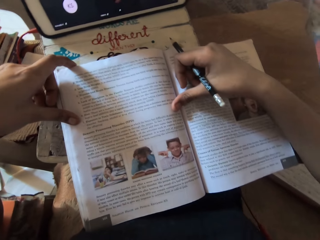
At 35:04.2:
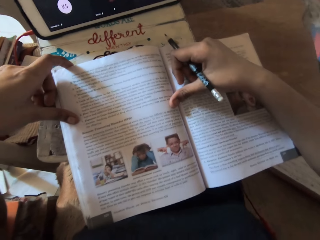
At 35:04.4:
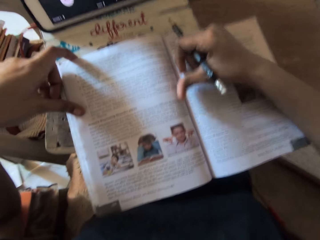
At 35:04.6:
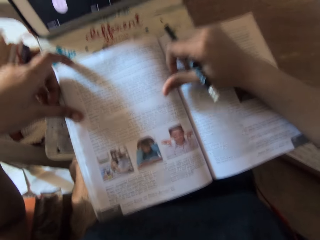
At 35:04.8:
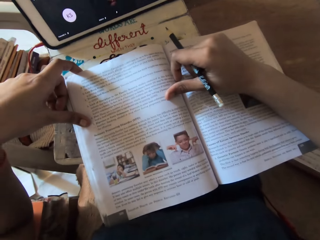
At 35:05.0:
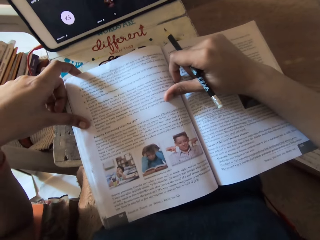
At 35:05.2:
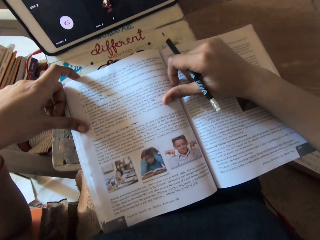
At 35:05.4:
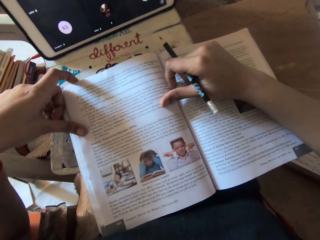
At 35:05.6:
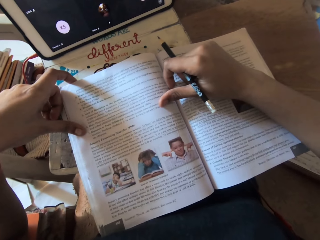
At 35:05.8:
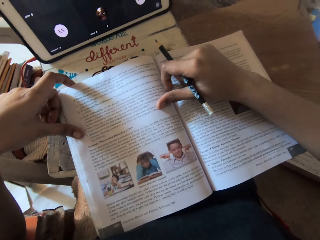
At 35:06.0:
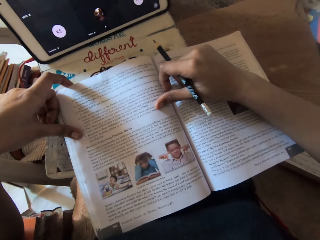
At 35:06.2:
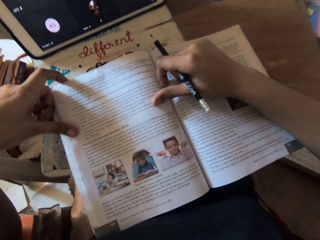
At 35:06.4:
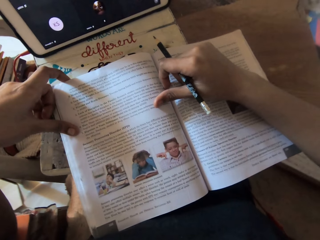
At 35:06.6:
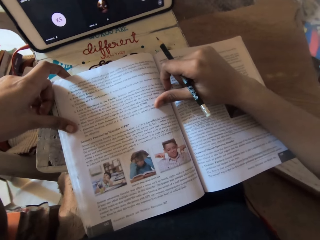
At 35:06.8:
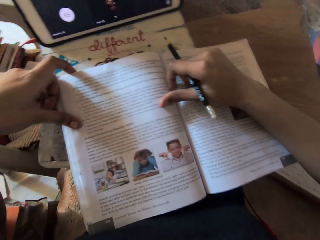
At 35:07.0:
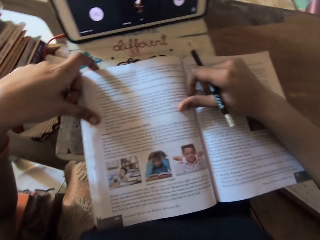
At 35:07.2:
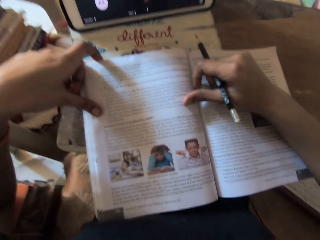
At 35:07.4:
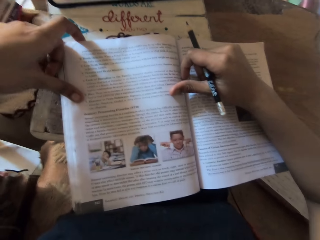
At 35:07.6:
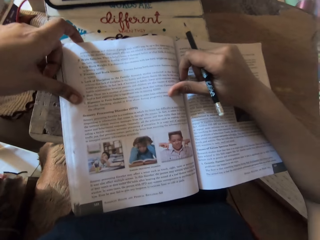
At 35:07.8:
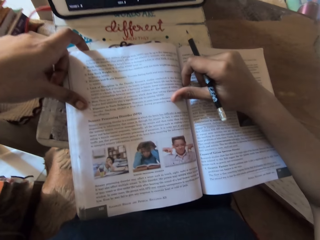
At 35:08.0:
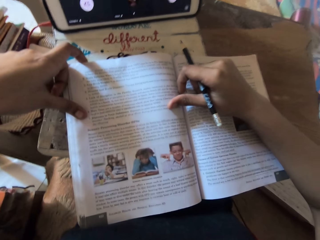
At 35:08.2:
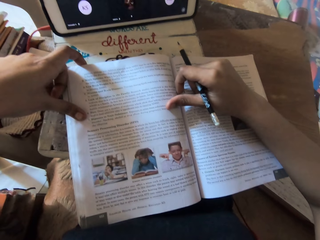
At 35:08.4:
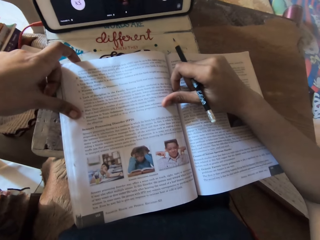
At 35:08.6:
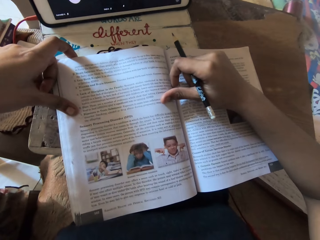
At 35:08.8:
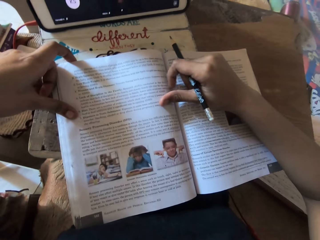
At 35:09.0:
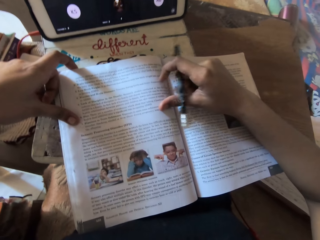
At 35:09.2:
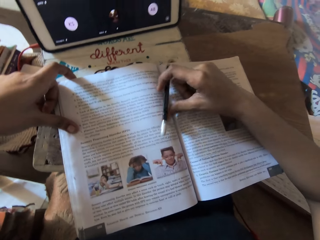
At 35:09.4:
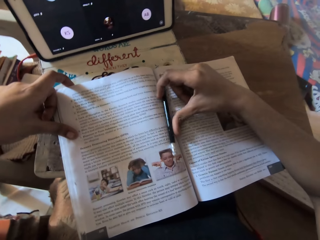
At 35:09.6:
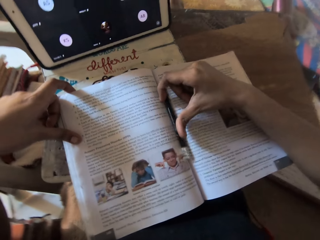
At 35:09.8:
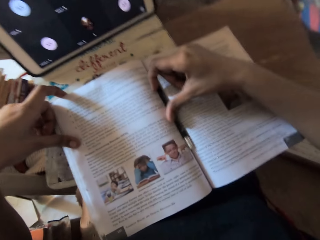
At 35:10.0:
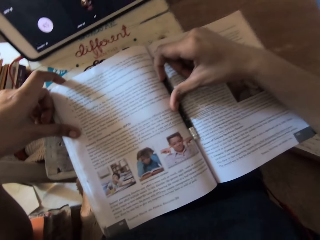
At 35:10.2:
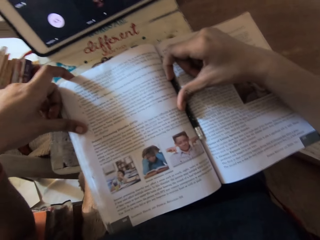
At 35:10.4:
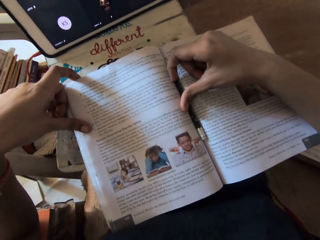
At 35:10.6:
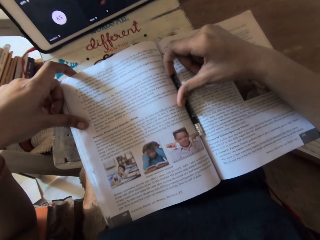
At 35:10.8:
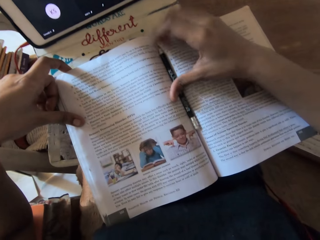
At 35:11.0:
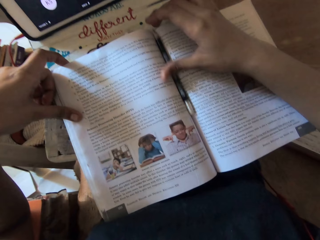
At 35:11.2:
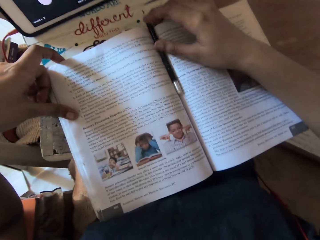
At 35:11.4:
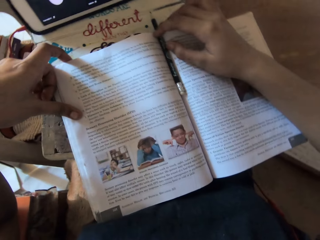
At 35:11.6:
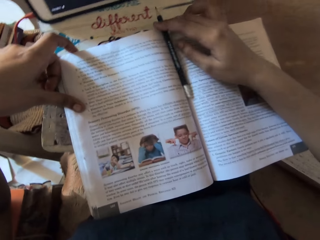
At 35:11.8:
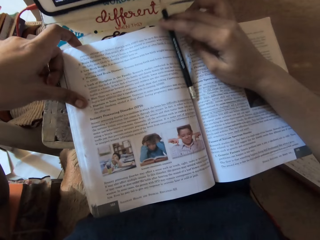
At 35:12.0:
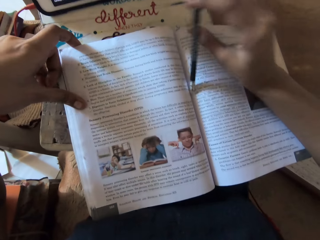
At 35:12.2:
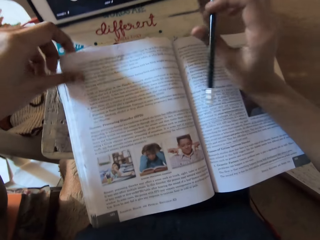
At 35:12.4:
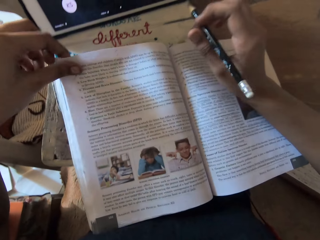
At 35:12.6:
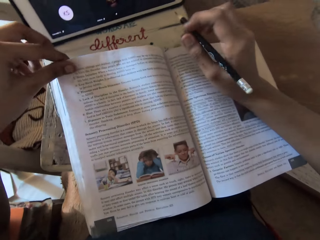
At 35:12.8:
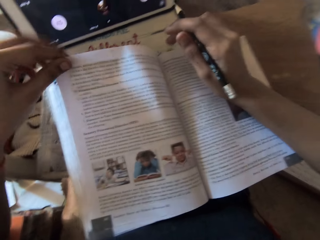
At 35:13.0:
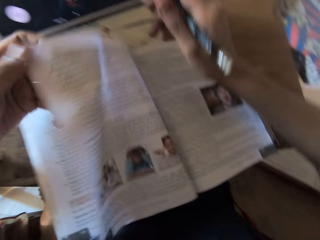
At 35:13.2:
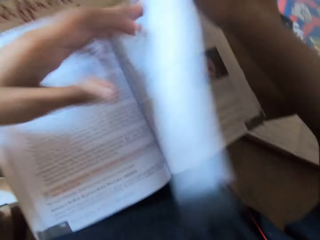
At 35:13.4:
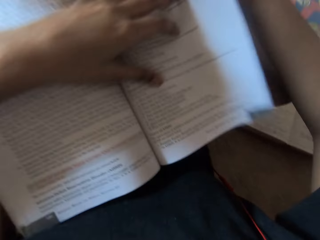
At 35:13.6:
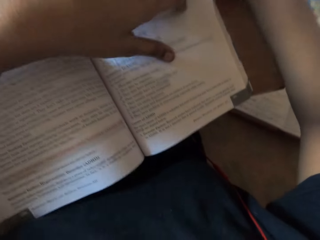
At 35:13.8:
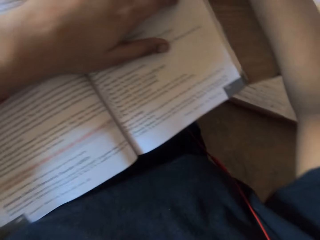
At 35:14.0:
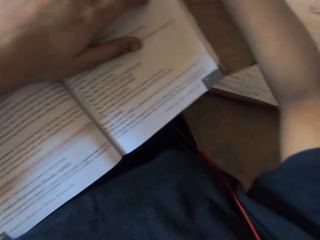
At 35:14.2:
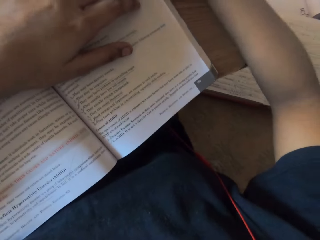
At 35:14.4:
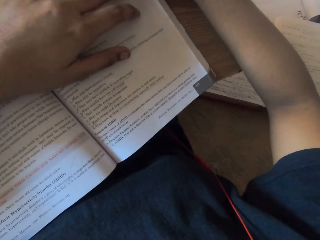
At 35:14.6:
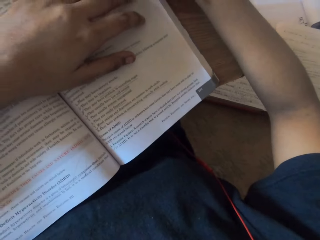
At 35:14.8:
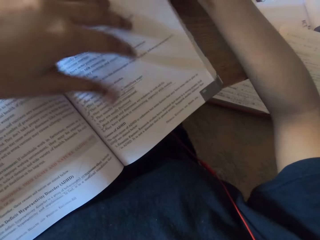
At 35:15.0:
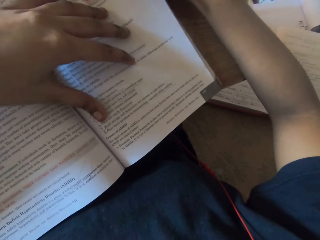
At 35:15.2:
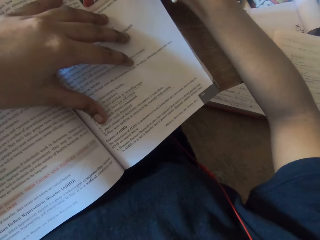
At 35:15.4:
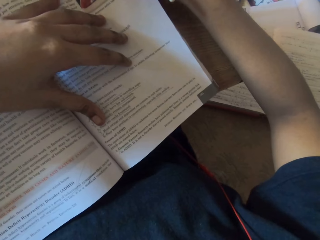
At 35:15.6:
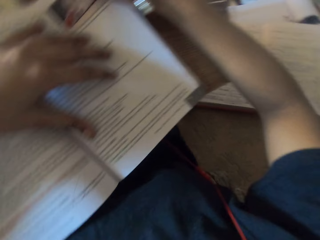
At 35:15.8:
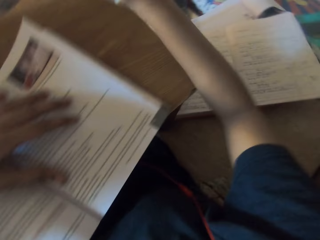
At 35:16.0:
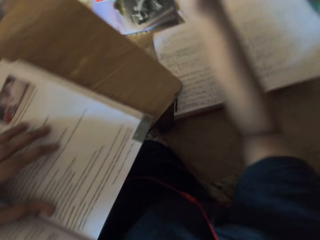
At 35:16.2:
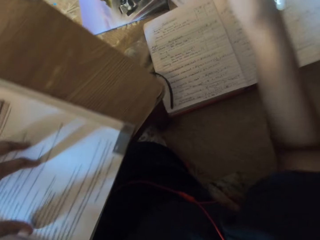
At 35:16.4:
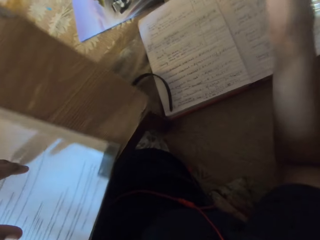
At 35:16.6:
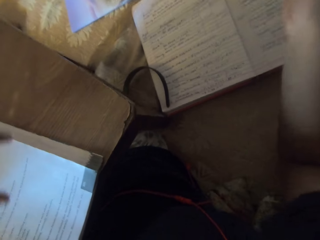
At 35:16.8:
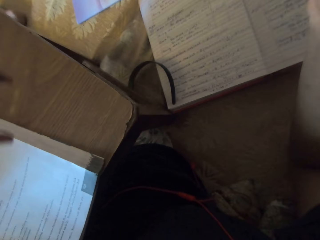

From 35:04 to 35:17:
The camera wearer reads the book. She drops the pencil on the textbook with her right hand. She picks up the pencil from the textbook with her right hand. She flips the textbook with her left hand.

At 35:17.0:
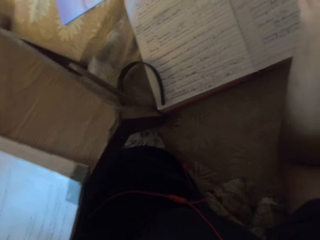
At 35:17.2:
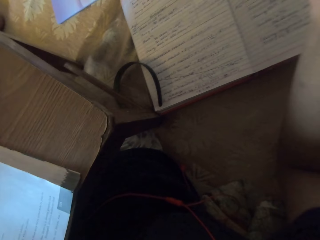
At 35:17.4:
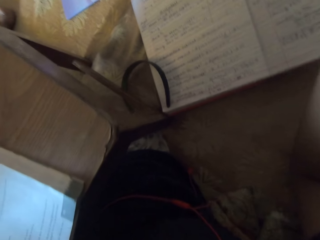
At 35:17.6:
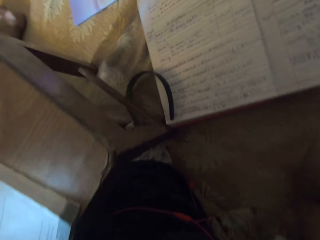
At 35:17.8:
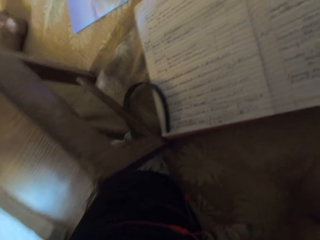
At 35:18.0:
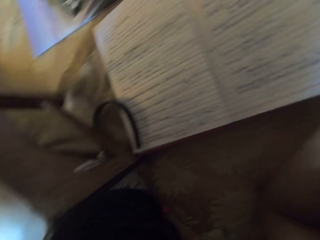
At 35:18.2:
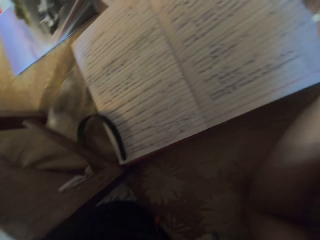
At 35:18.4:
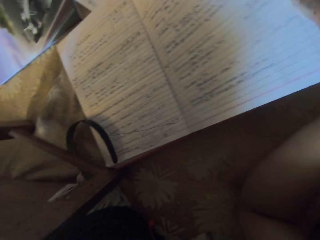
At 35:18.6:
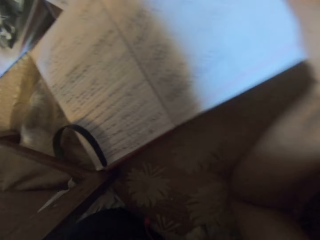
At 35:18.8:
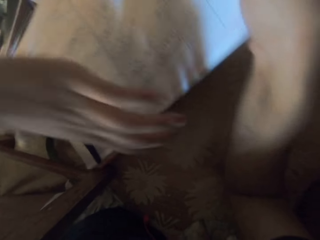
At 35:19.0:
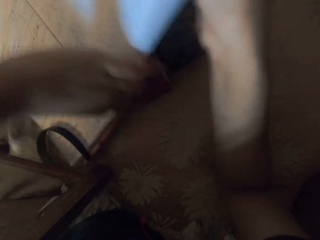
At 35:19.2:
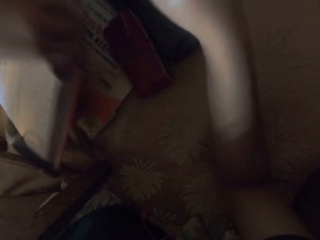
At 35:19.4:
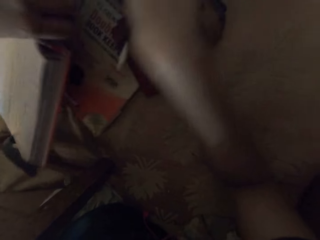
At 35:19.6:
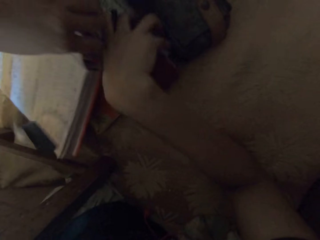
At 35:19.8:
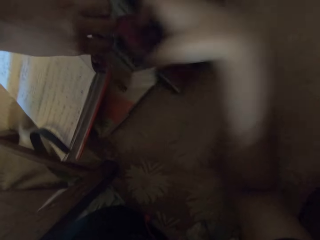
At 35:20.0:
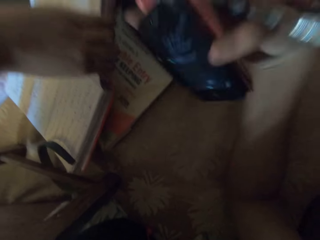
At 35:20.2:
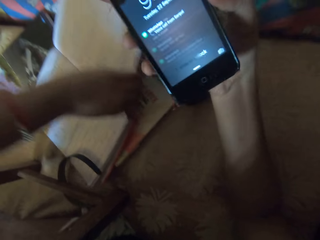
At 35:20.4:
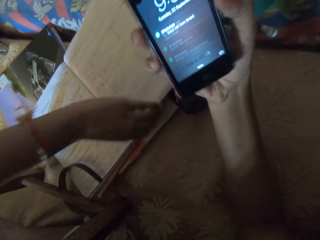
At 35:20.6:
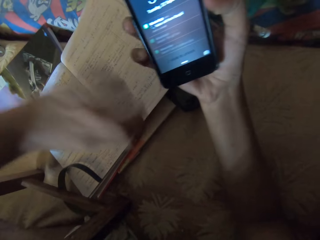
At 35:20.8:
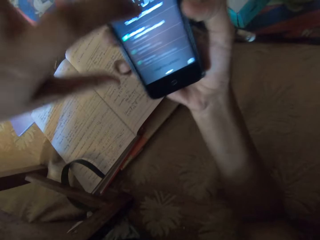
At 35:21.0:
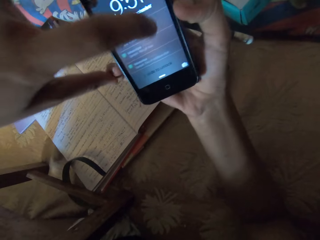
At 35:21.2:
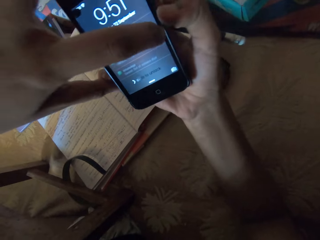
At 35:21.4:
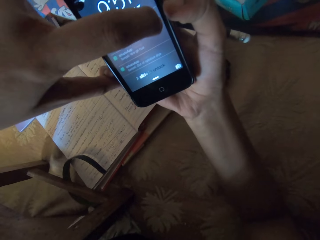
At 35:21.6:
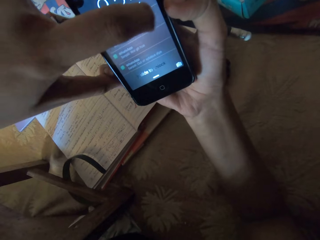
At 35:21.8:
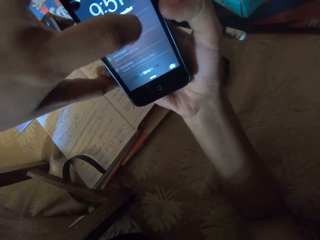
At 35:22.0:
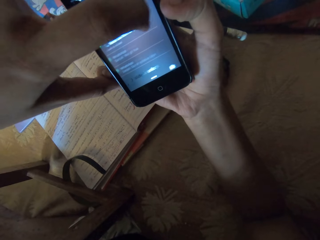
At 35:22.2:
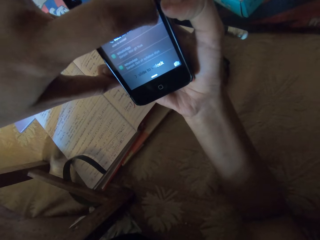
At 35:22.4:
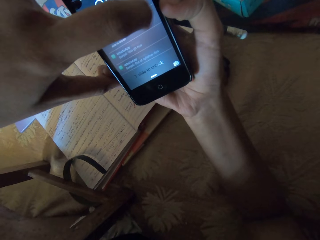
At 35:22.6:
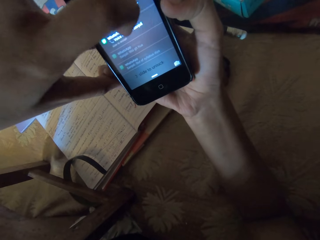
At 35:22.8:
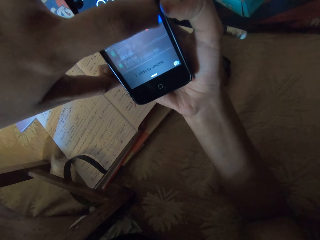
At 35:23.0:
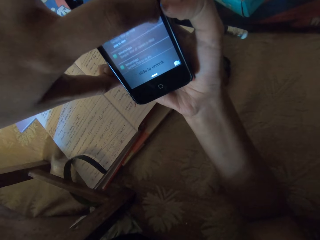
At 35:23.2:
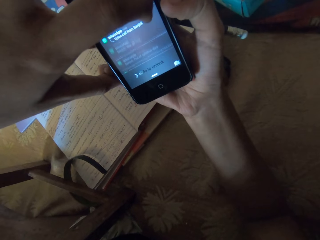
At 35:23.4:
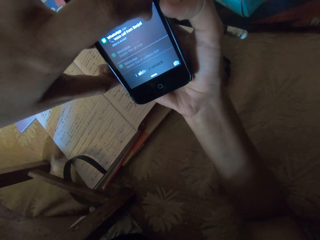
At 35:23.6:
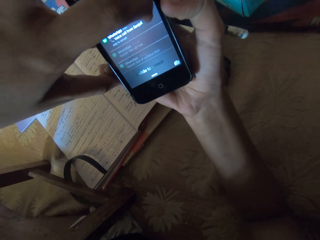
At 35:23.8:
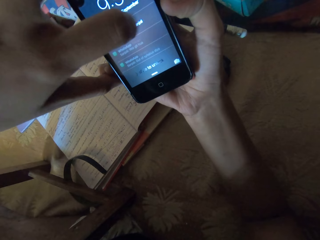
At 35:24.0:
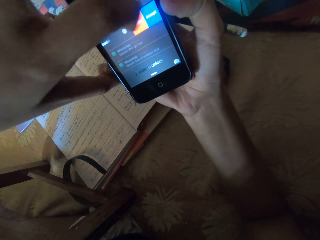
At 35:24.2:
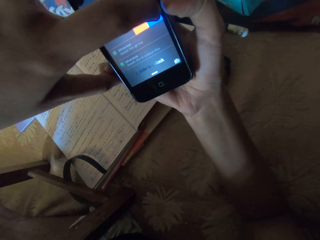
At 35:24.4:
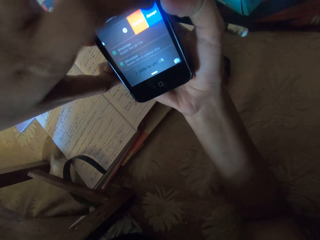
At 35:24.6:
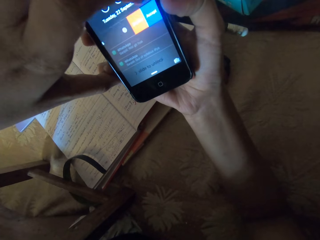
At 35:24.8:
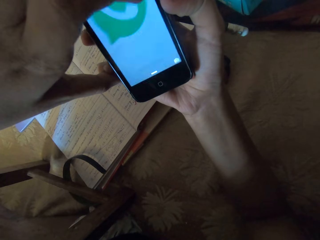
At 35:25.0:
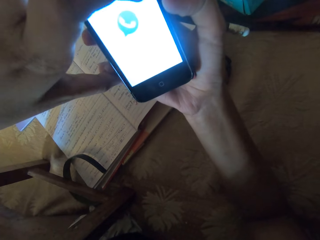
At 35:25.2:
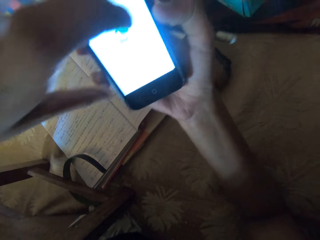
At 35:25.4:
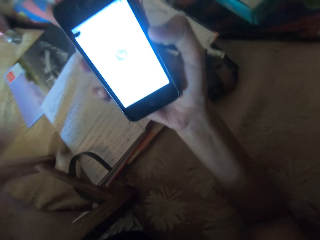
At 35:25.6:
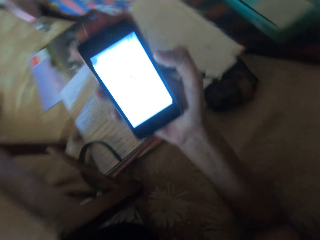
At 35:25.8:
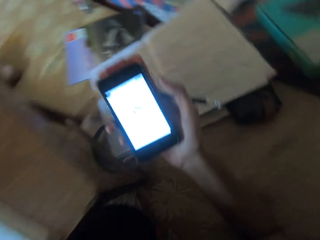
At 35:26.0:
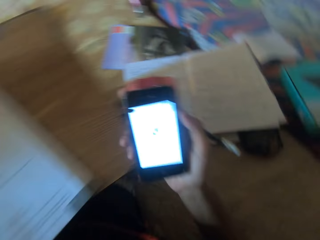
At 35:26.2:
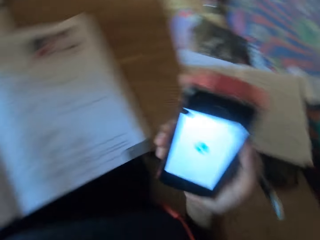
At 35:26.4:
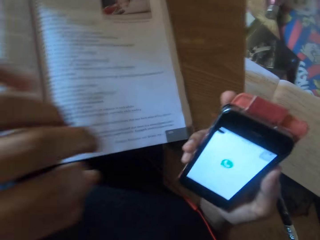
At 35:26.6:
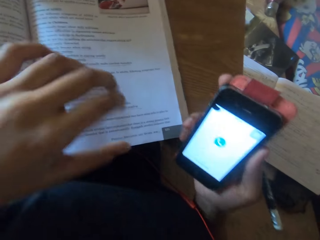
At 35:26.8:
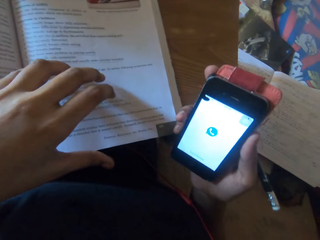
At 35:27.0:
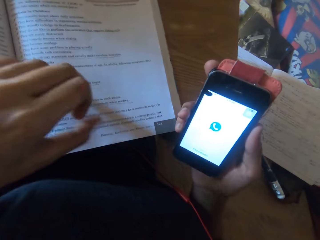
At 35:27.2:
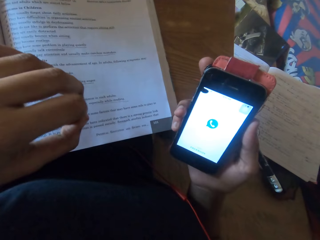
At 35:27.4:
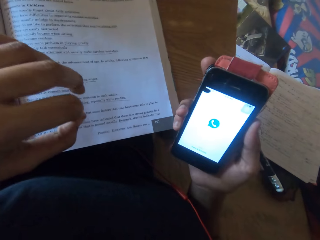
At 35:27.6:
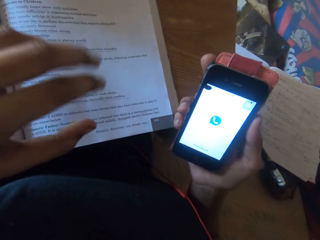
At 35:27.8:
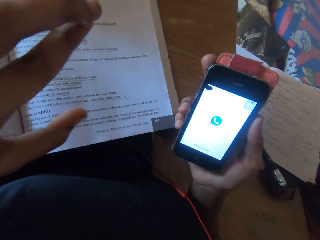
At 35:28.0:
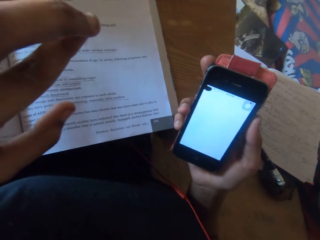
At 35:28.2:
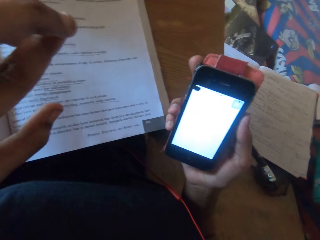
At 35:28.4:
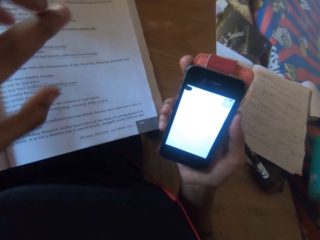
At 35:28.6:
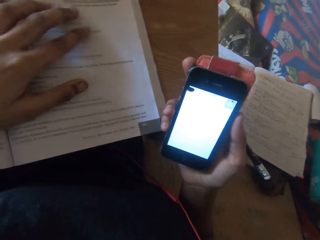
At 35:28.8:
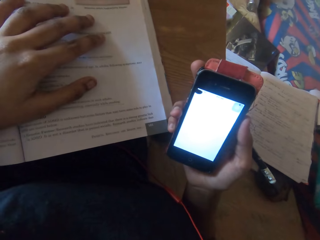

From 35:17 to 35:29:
The camera wearer holds another book. She picks up a book on the bed with her left hand. She picks up a phone from the bed with her right hand. She drops the book on the bed with her left hand. She holds the phone. She presses the phone with her left hand.
